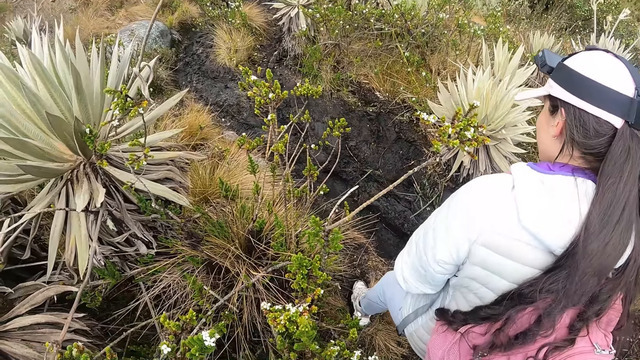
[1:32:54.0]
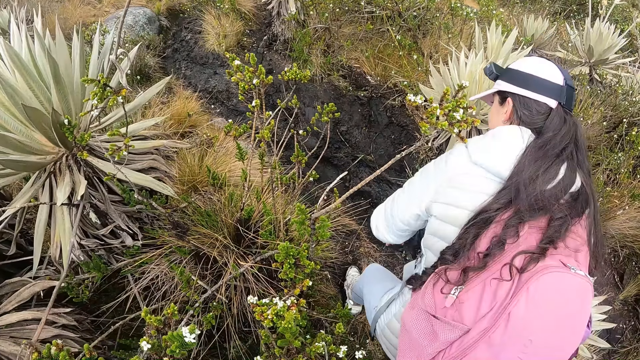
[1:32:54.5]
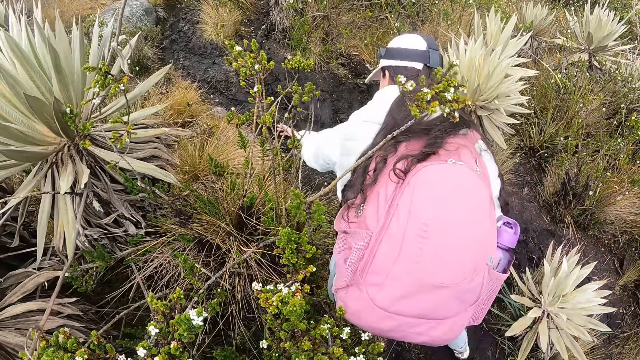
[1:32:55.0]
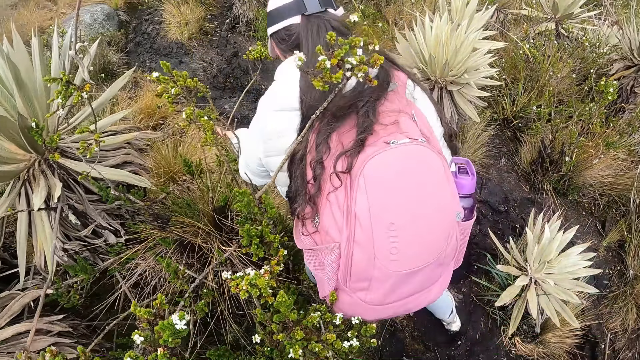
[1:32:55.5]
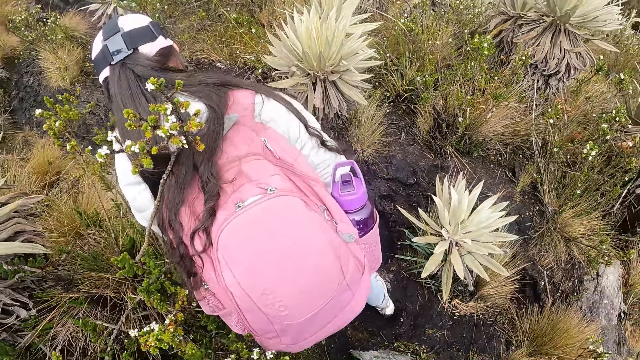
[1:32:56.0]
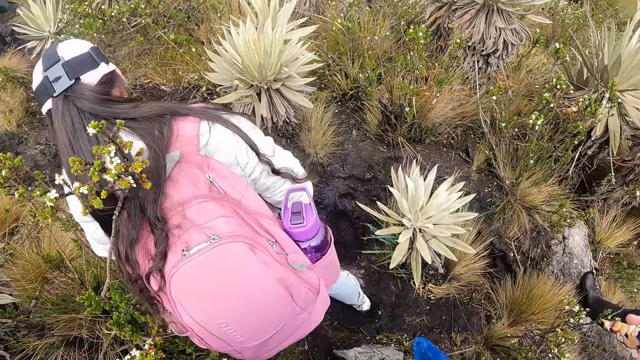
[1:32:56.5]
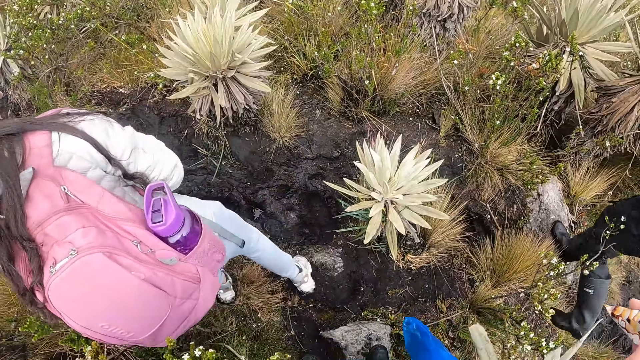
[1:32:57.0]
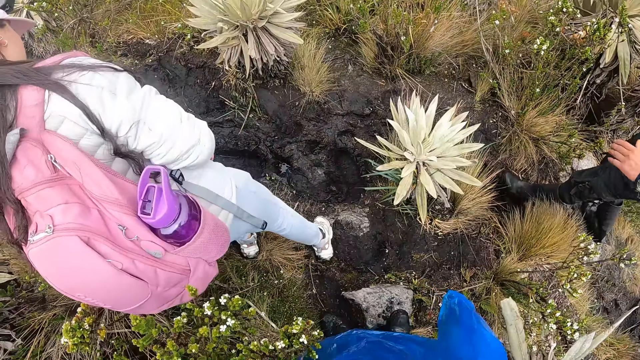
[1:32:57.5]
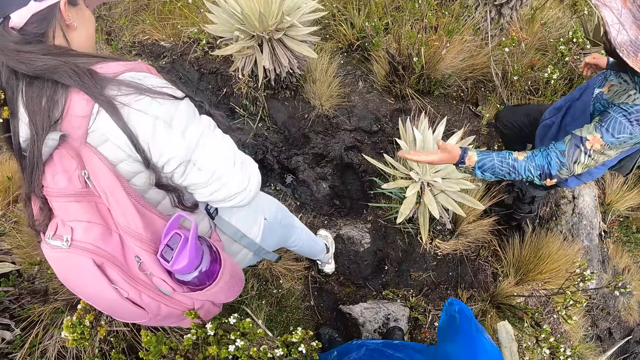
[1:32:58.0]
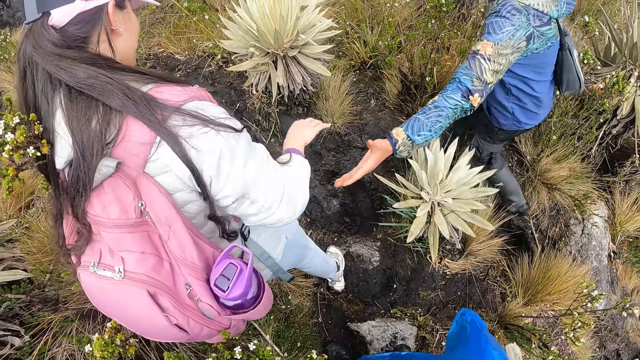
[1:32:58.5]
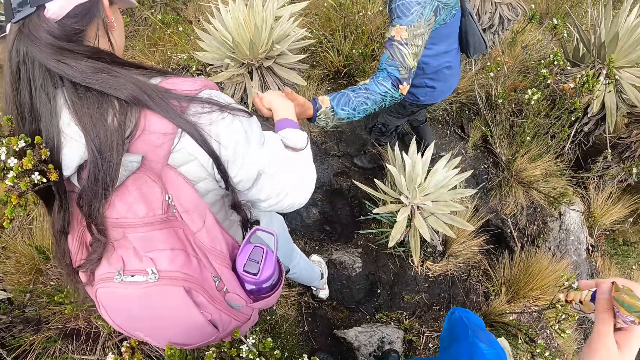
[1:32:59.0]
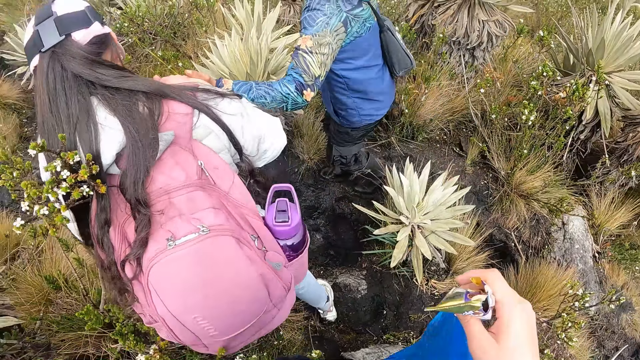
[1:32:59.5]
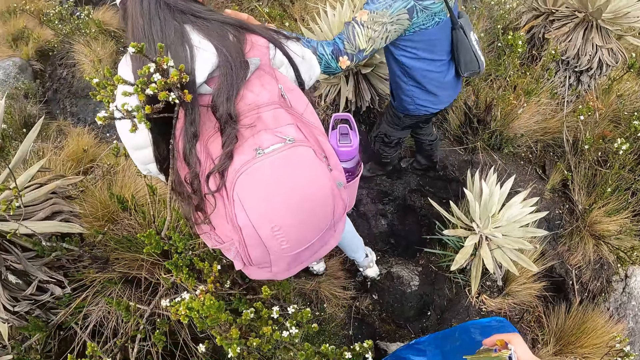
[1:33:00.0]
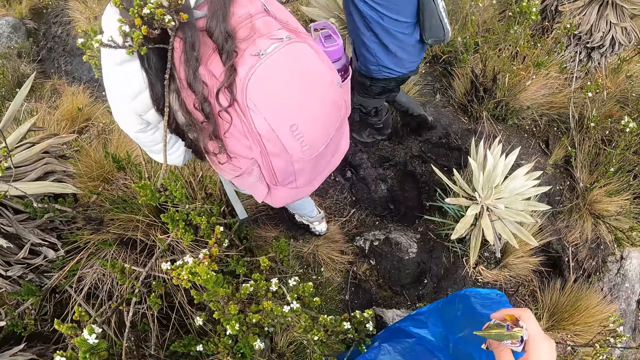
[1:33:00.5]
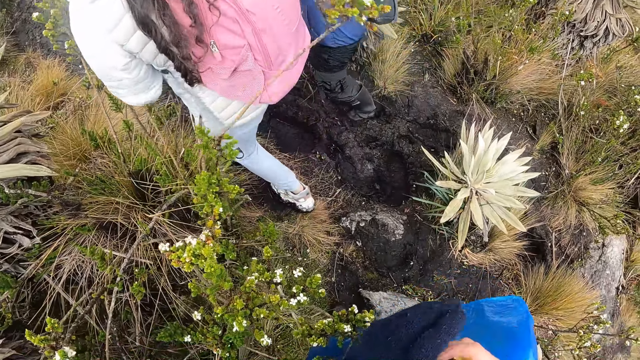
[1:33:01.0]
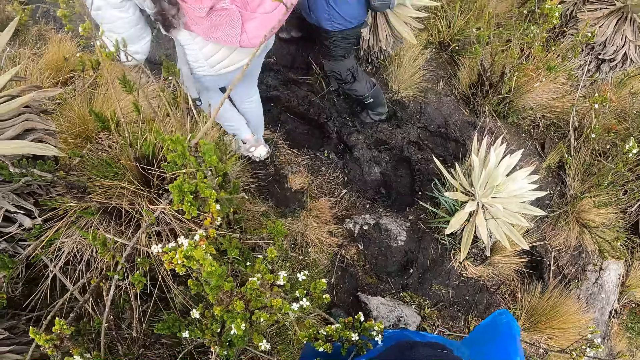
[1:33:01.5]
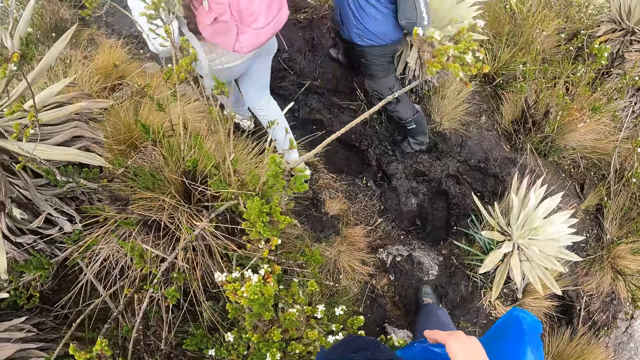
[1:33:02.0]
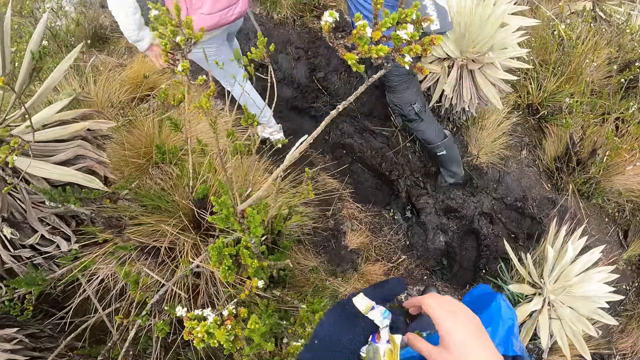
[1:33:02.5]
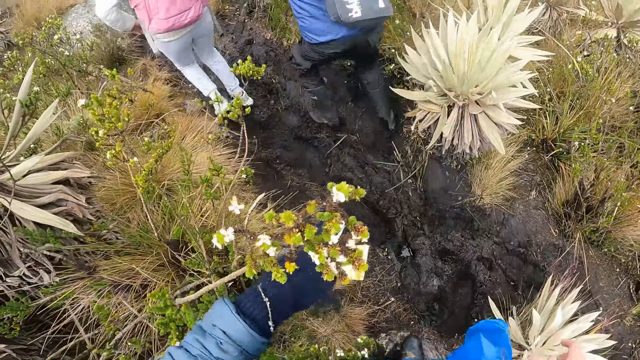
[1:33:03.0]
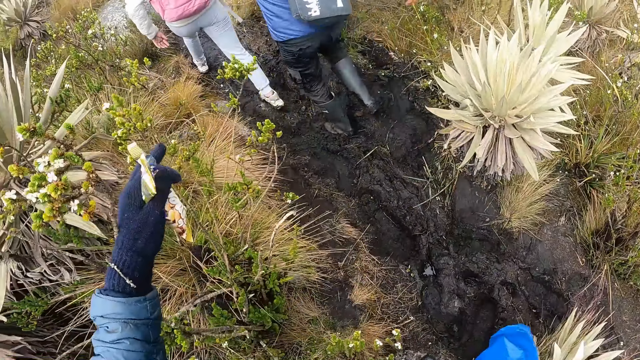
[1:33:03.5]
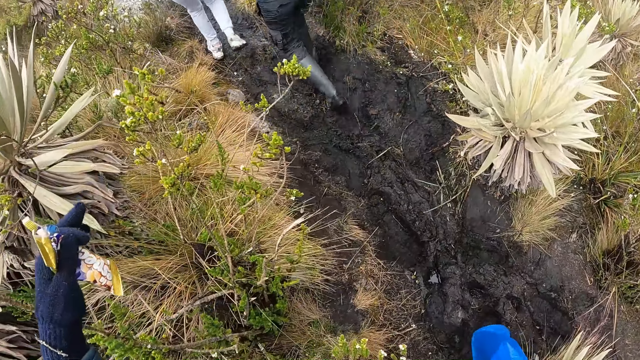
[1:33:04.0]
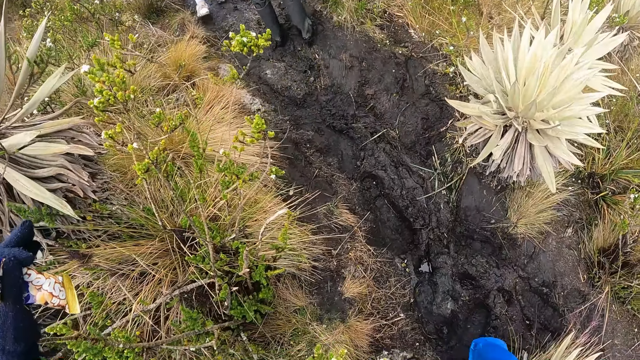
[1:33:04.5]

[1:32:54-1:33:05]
The camera wearer passes the pack of chips in her right hand to her left hand. She touches a bush with her left hand.

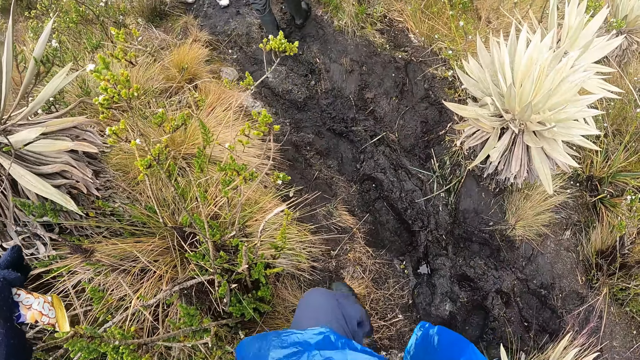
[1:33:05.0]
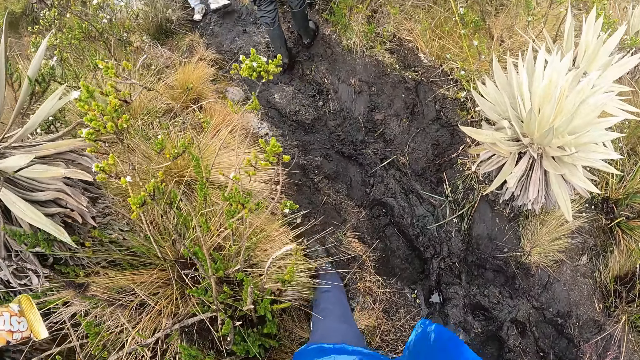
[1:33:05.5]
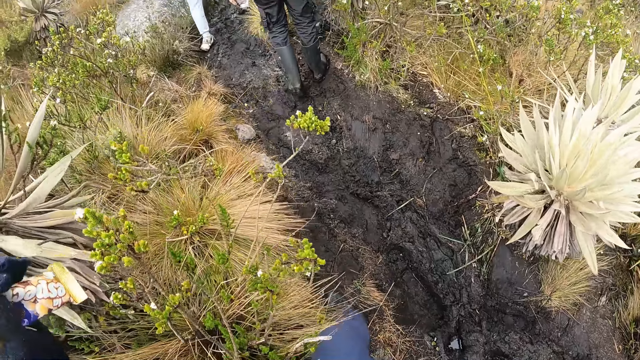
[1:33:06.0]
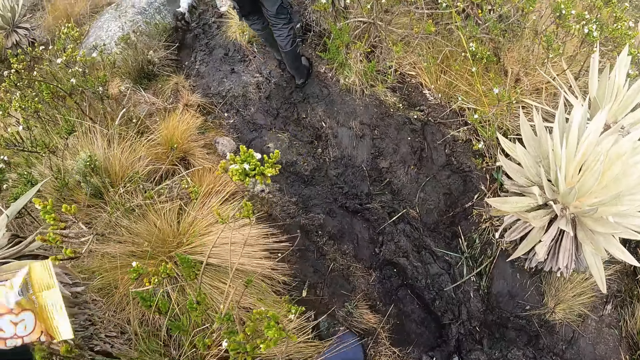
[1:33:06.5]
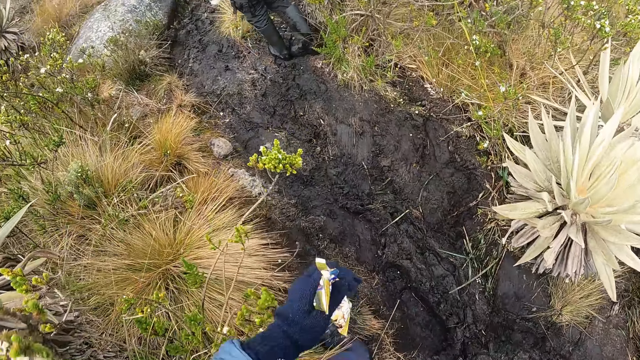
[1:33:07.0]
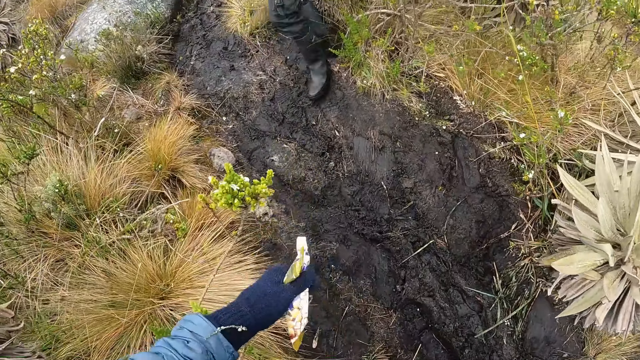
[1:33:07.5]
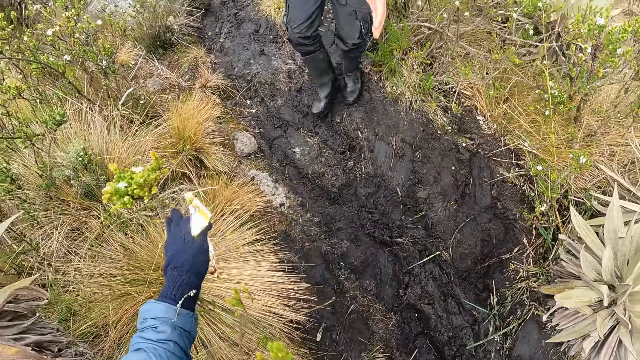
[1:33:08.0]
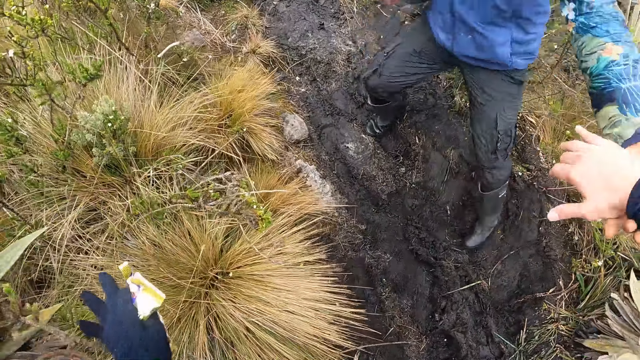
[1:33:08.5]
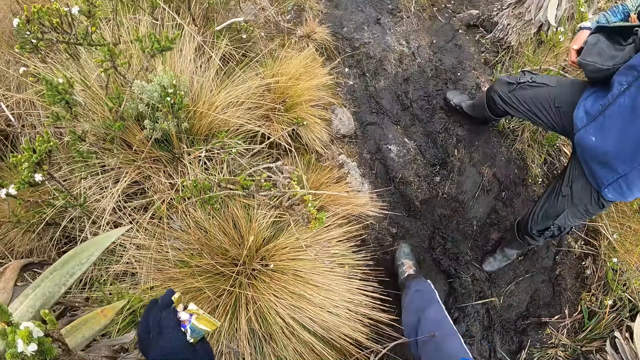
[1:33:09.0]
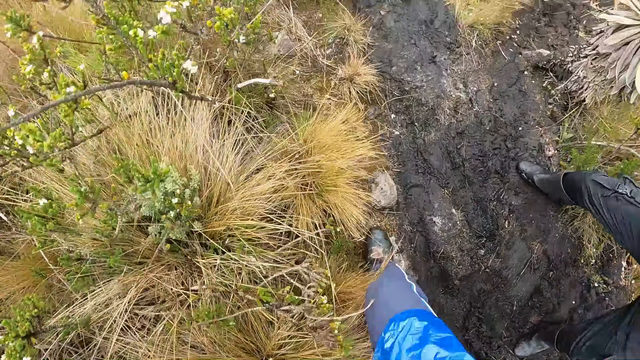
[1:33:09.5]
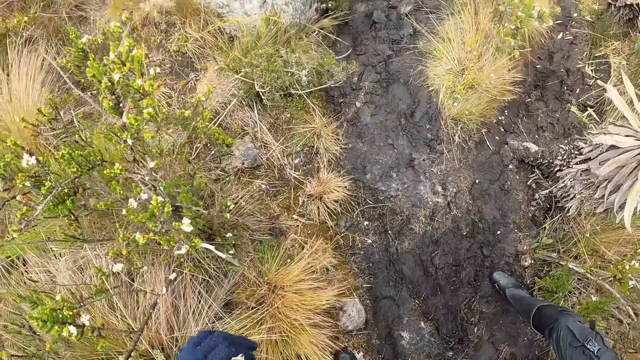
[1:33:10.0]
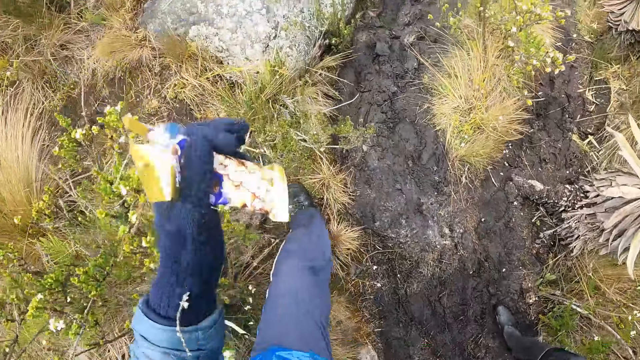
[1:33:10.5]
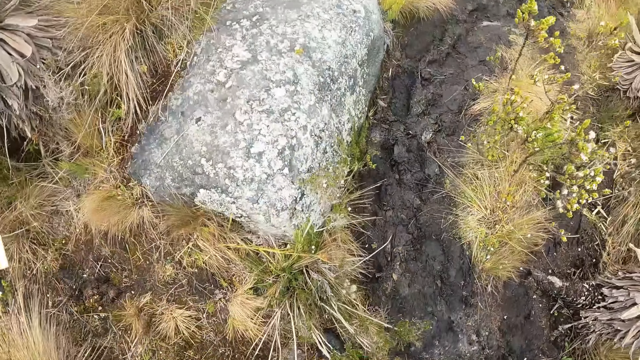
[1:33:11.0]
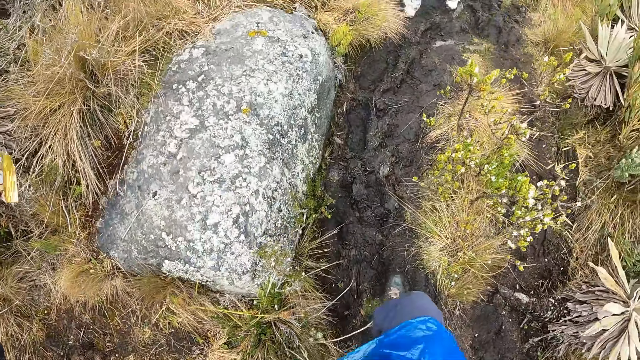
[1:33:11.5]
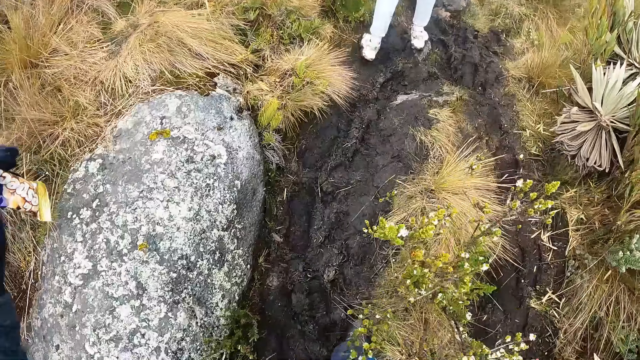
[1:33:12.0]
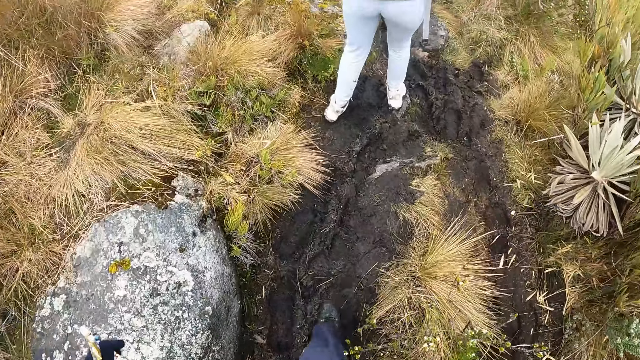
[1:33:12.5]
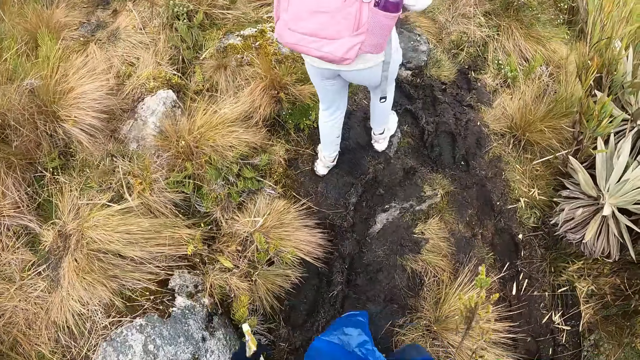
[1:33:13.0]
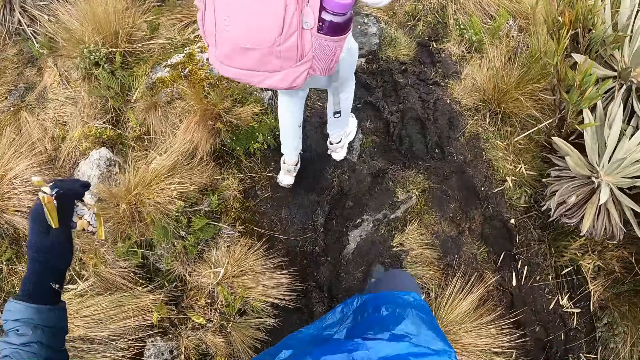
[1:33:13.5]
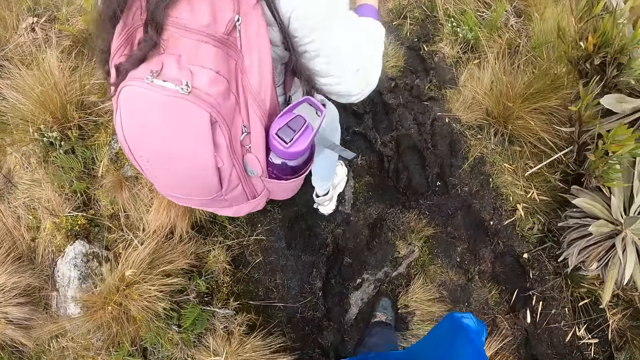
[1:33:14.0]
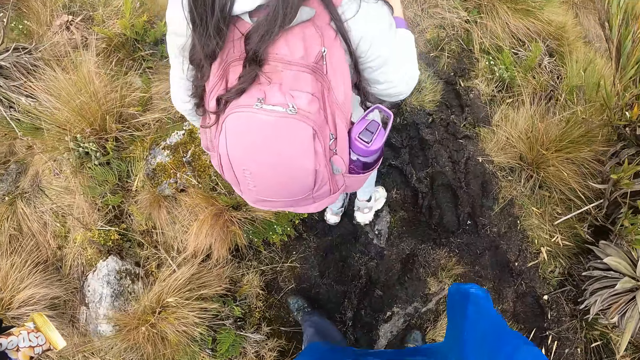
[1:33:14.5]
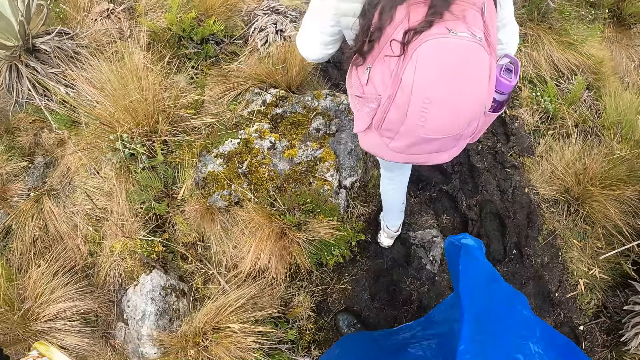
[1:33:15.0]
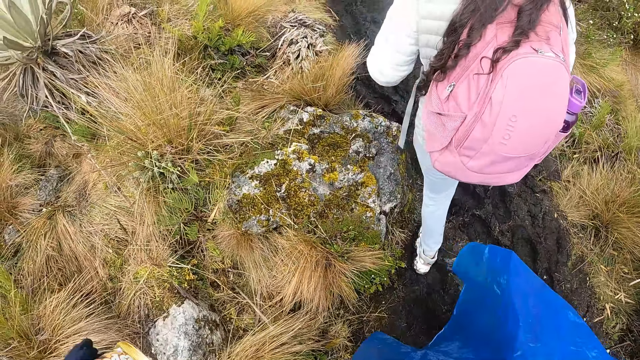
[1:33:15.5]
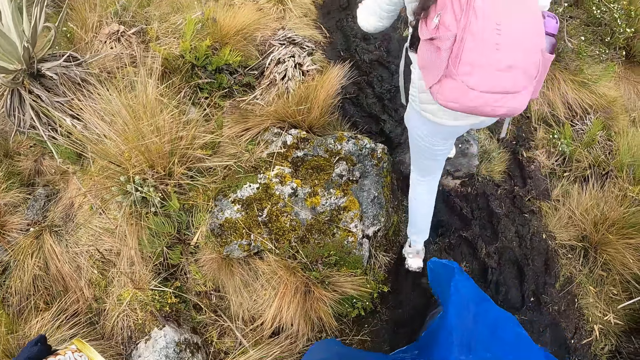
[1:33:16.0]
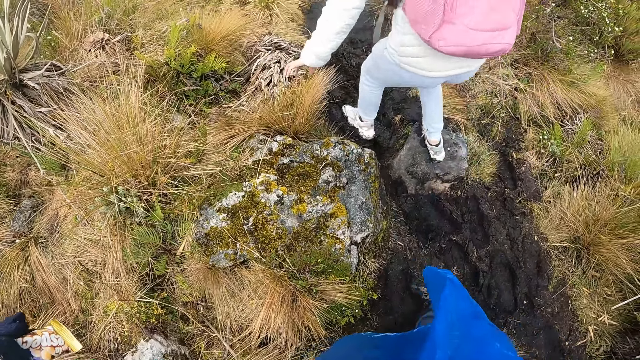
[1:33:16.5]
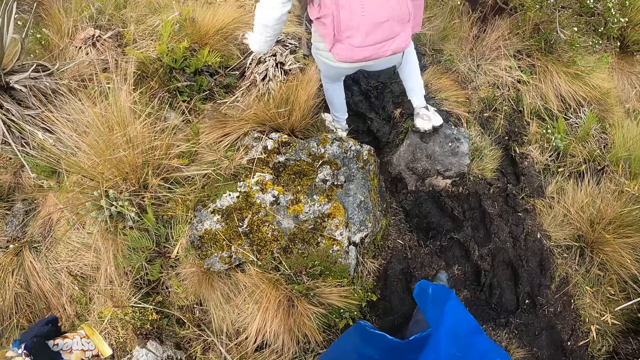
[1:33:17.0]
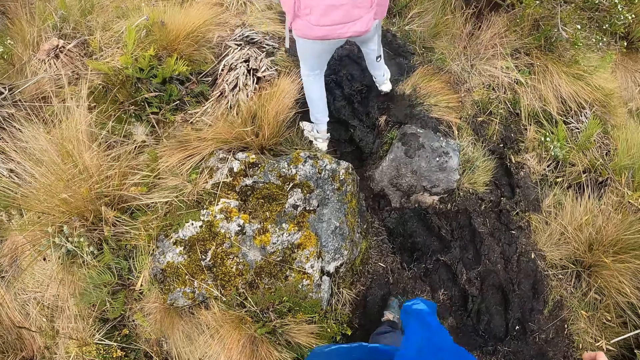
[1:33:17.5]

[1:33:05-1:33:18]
The camera wearer walks. She touches a bush with her left hand and moves a branch. A man stretches his left hand towards the camera wearer. The camera wearer stretches her right hand towards the man. The man holds the camera wearer's right hand with his left hand. The camera wearer holds the hands of the man. She walks through the field. She touches her face with her left hand.
